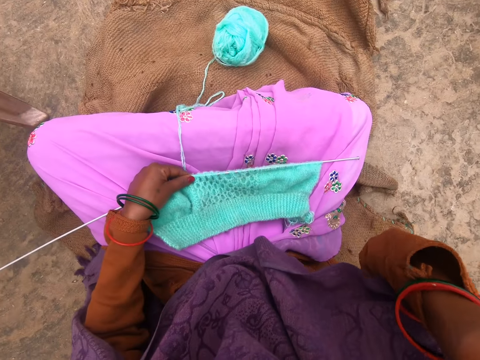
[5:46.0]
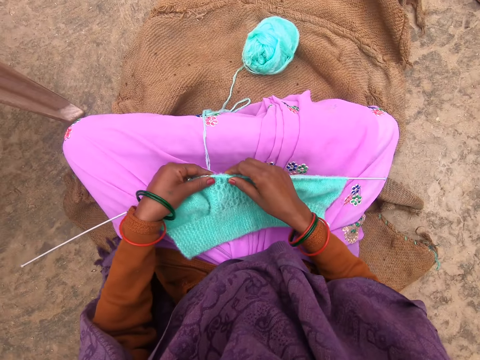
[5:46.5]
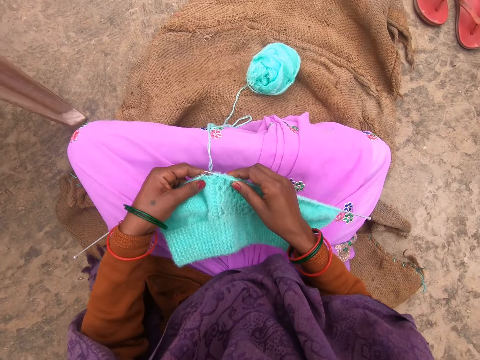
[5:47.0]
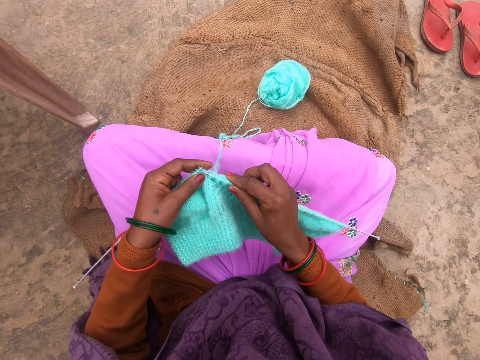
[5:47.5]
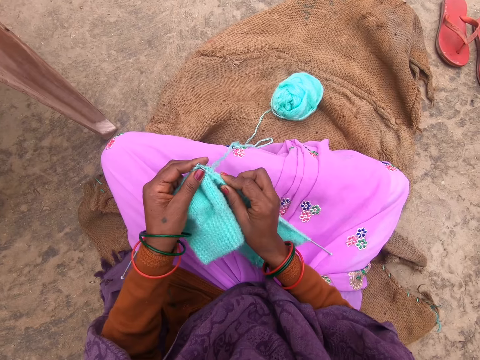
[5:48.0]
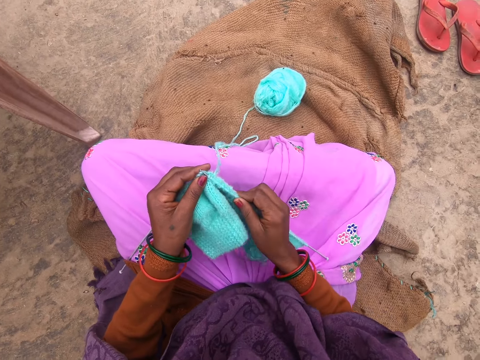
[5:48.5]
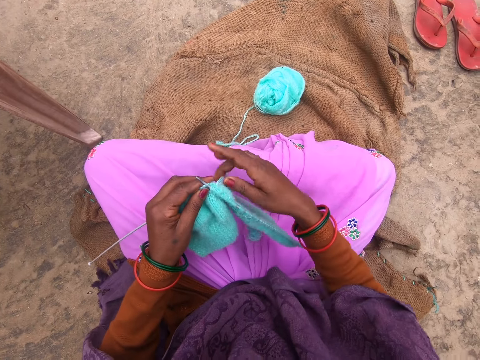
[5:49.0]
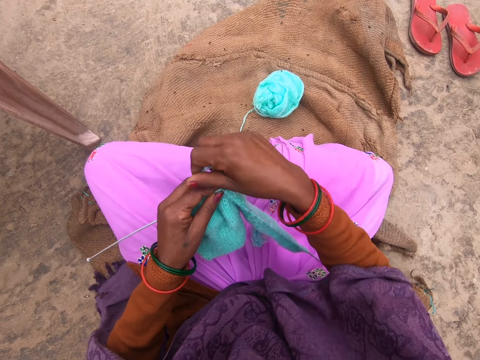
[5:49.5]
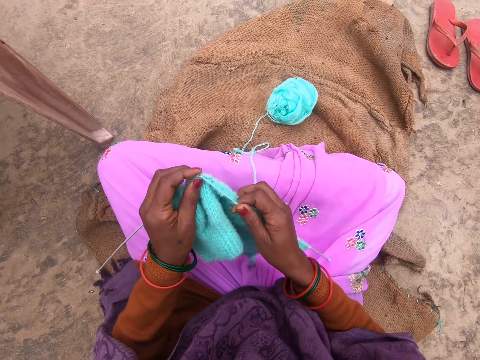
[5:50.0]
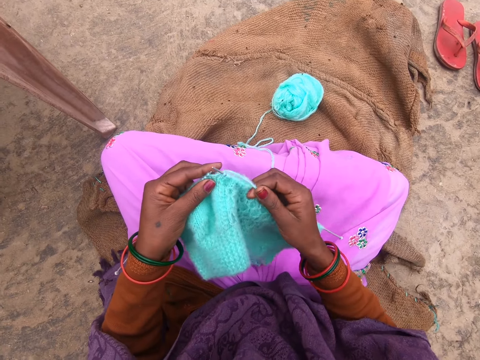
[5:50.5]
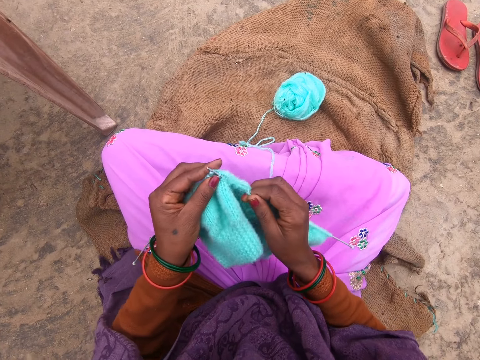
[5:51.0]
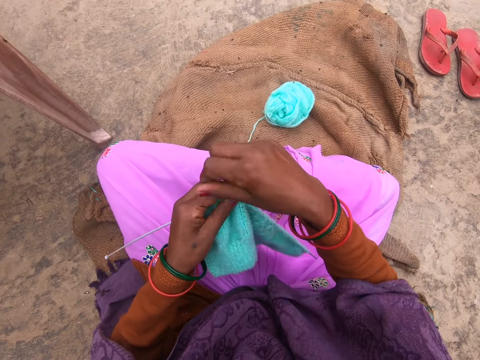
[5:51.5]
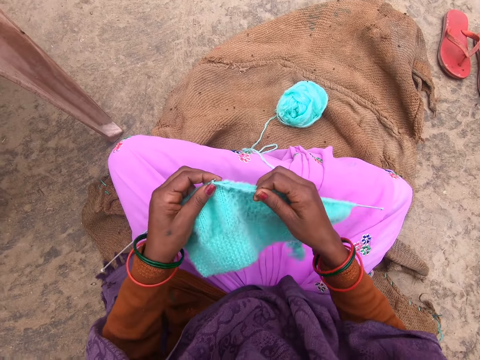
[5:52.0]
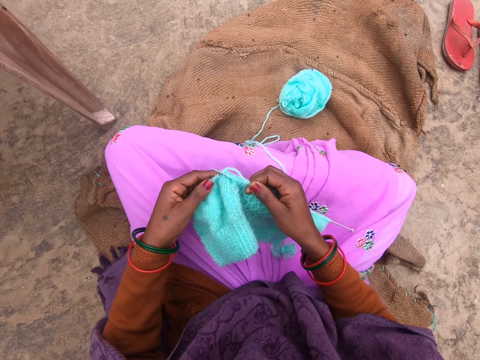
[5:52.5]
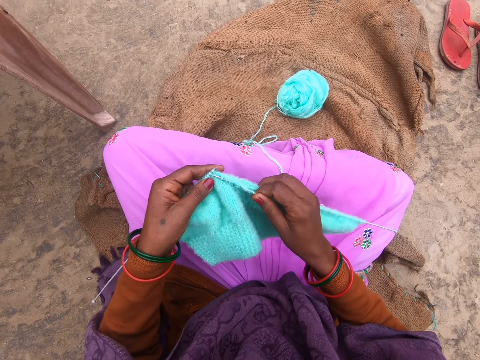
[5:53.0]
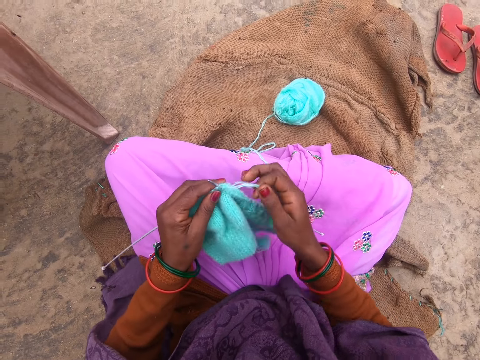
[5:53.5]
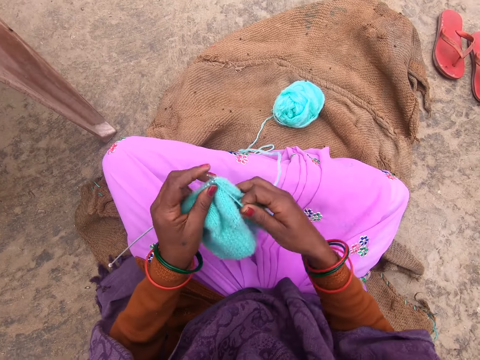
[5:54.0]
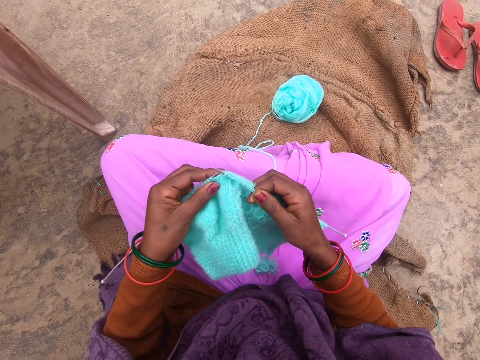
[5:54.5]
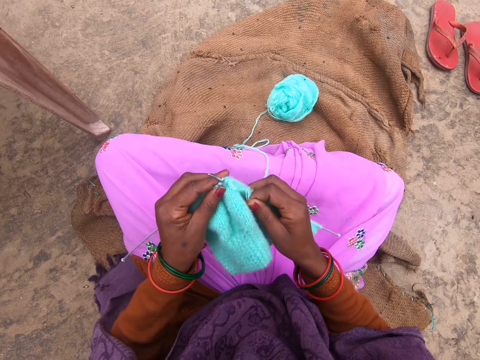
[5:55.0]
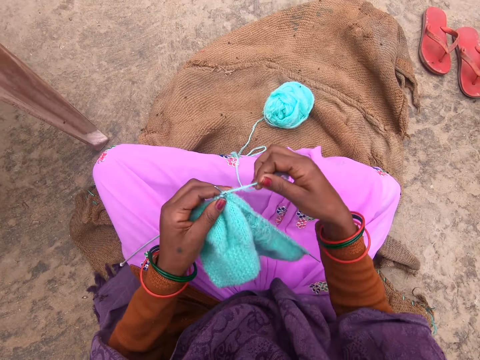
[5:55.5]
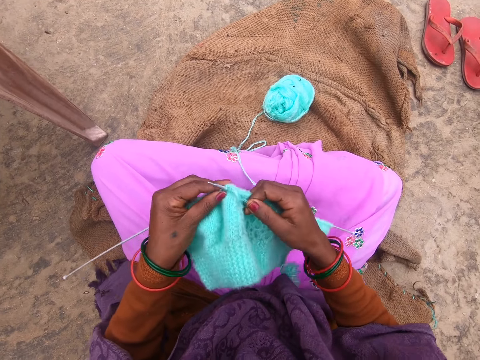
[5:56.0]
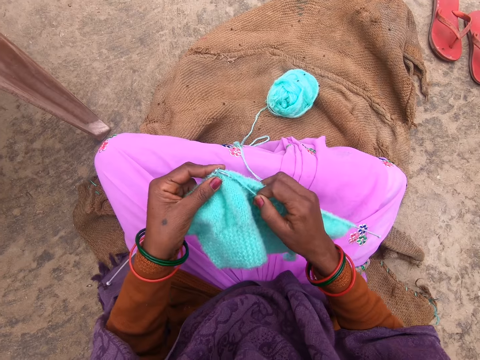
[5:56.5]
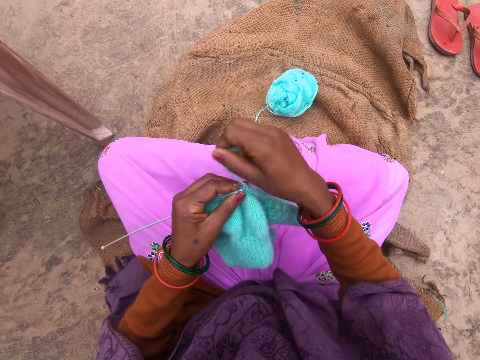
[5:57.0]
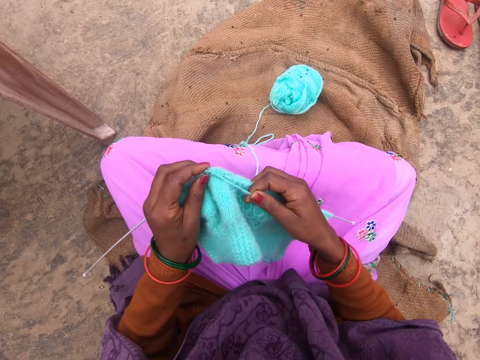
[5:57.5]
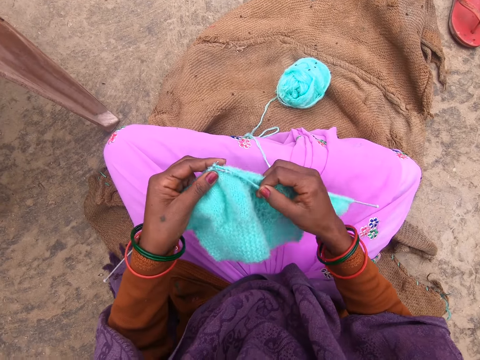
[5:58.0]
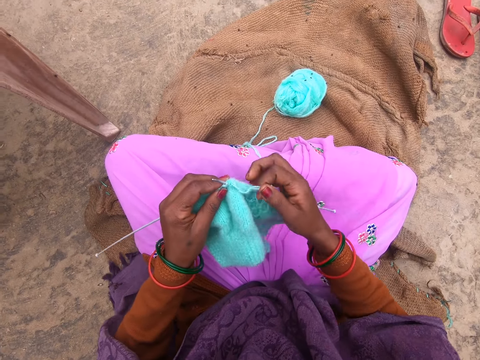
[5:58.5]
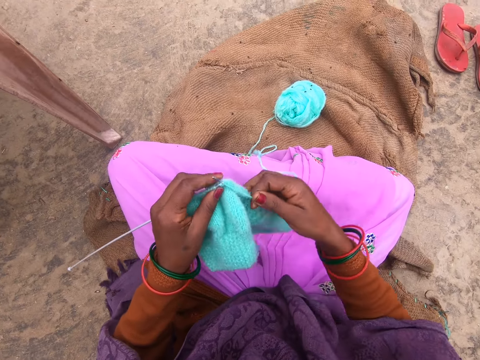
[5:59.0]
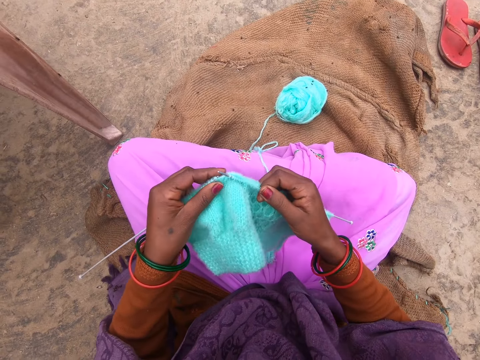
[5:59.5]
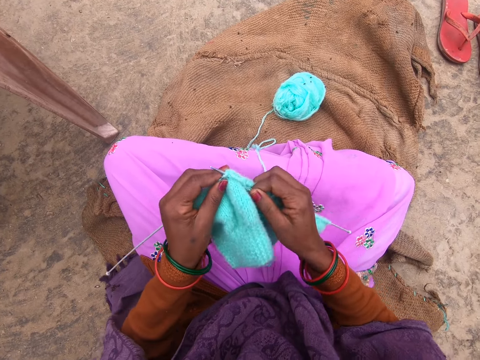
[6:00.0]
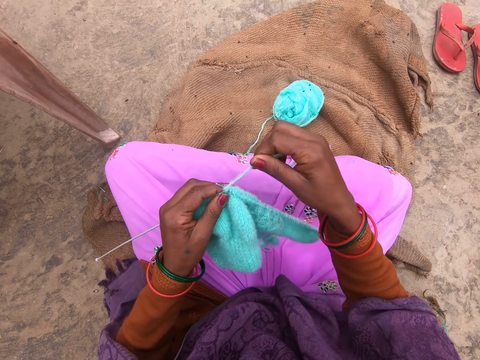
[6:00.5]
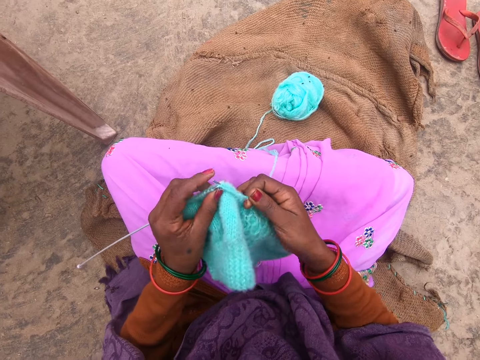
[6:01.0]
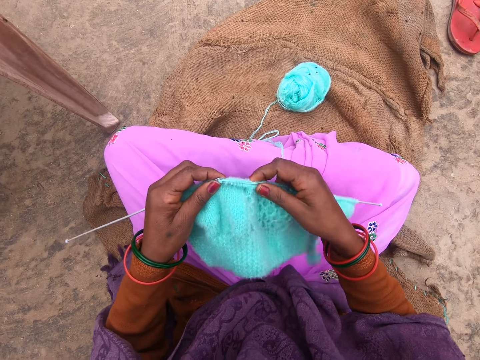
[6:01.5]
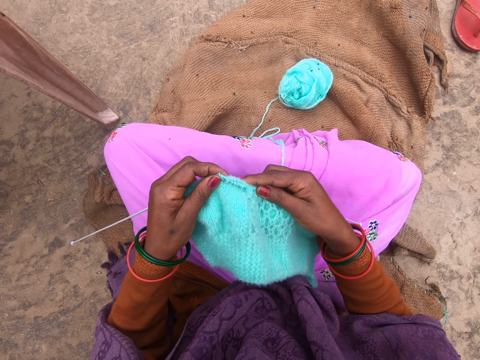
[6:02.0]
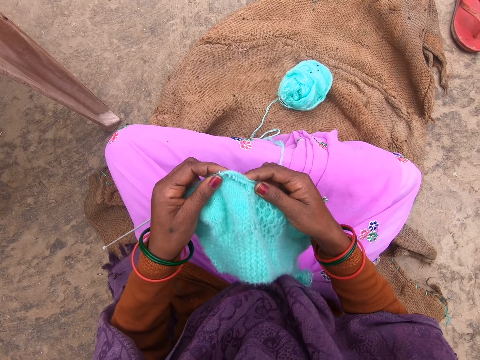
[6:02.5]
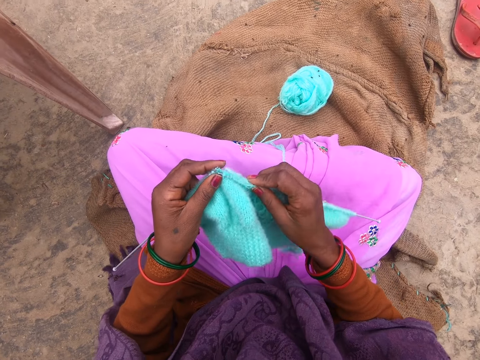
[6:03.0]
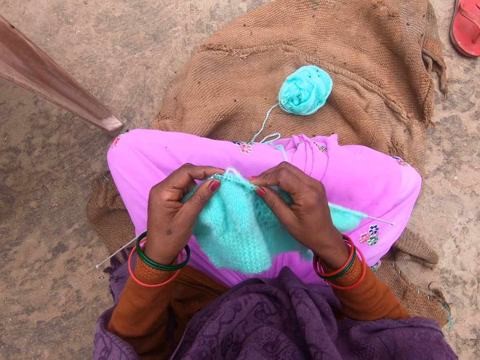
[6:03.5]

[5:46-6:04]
The camera wearer picks up the fabric from her legs. She knits the fabric with straight needles. She rolls the yarn around a knitting needle. She knits the fabric with the knitting needles. She rolls the yarn around the knitting needle. She knits the fabric with the knitting needles. She rolls the yarn around the knitting needle. She knits the fabric with the knitting needles. She rolls the yarn around the knitting needle. She knits the fabric with the knitting needles. She rolls the yarn around the knitting needle. She knits the fabric with the knitting needles. She rolls the yarn around the knitting needle. She knits the fabric with the knitting needles. She rolls the yarn around the knitting needle. She knits the fabric with the knitting needles.

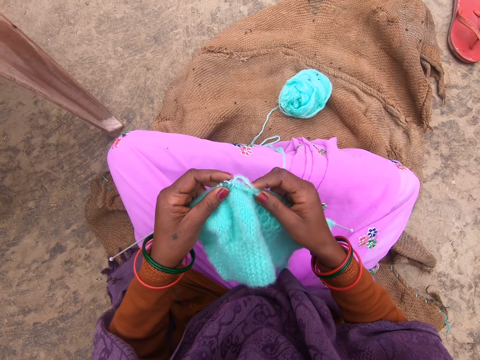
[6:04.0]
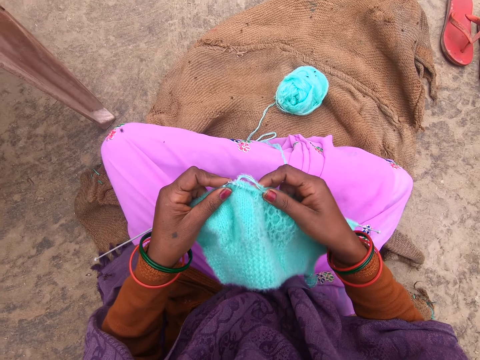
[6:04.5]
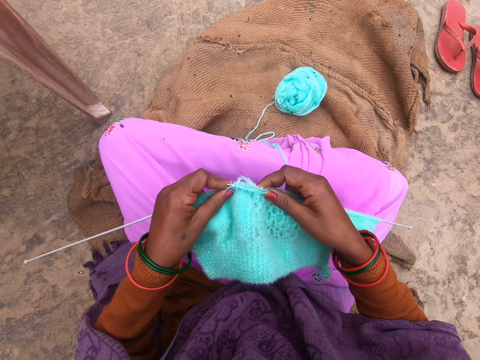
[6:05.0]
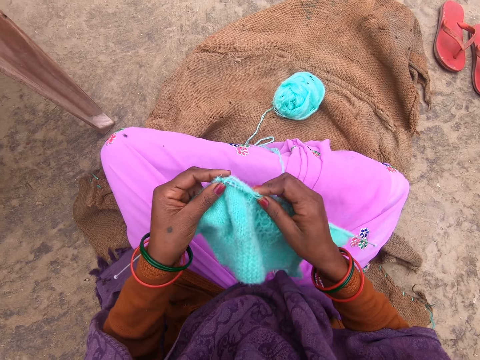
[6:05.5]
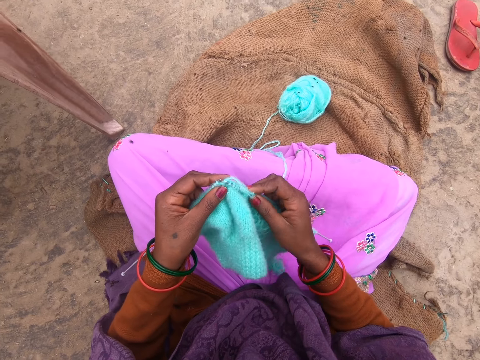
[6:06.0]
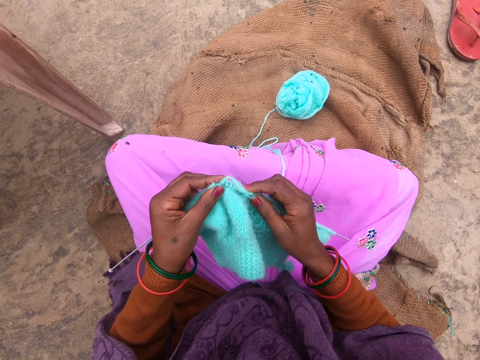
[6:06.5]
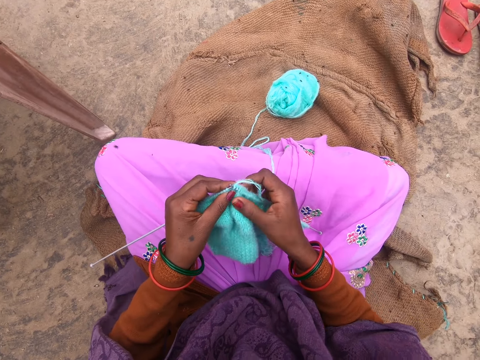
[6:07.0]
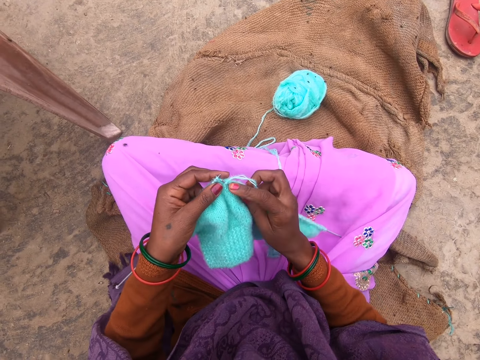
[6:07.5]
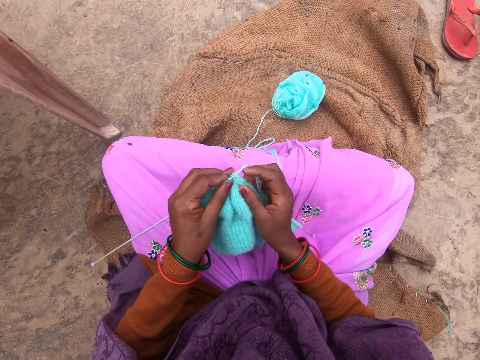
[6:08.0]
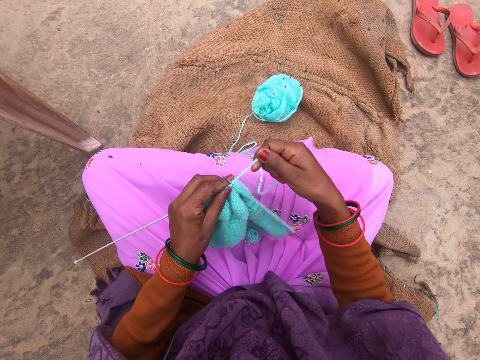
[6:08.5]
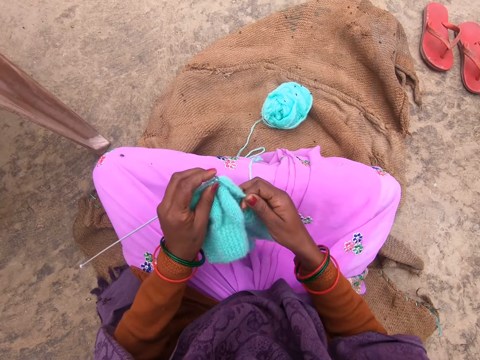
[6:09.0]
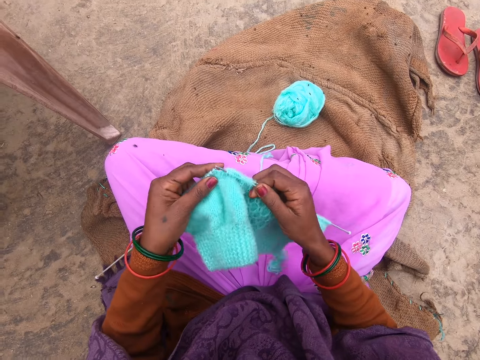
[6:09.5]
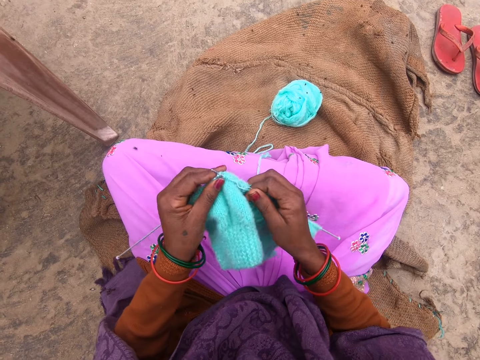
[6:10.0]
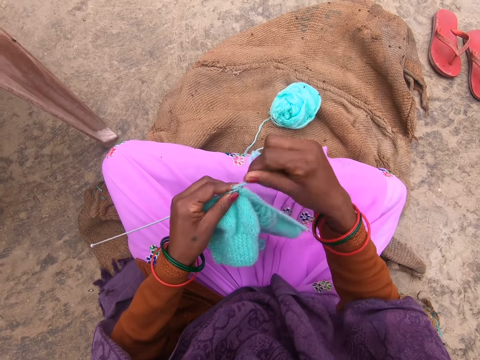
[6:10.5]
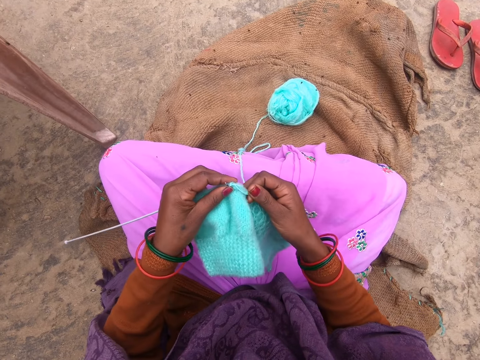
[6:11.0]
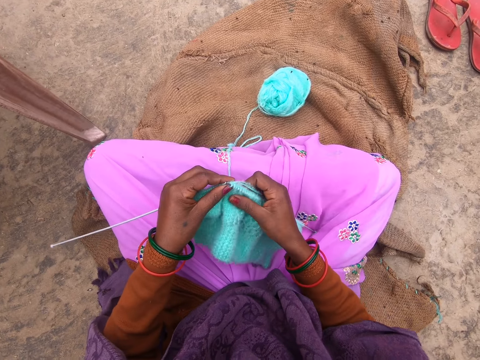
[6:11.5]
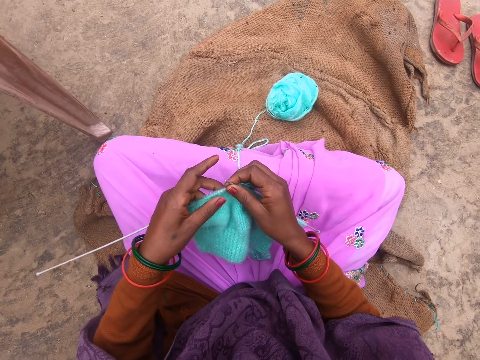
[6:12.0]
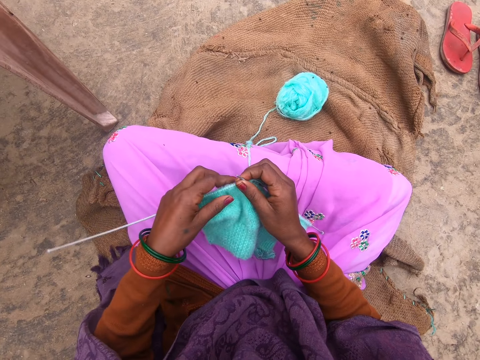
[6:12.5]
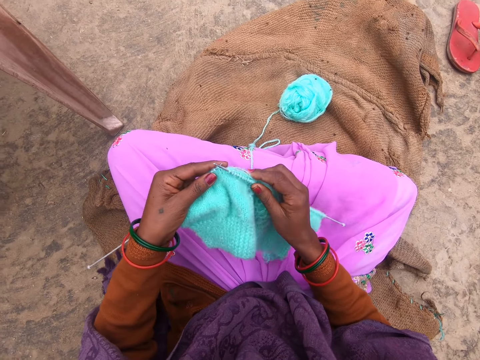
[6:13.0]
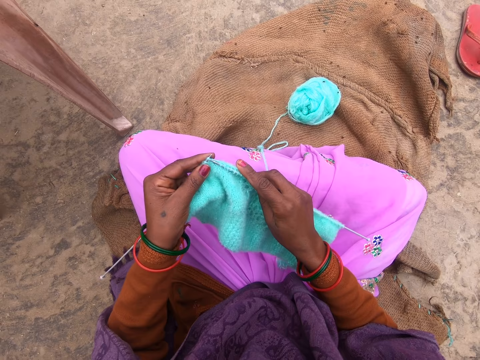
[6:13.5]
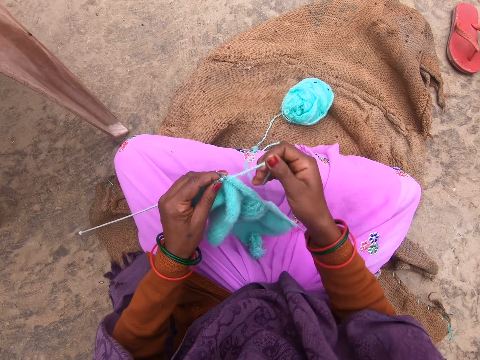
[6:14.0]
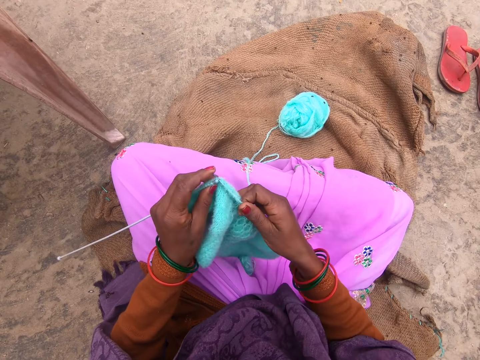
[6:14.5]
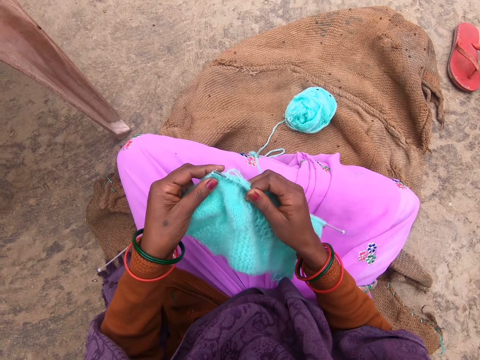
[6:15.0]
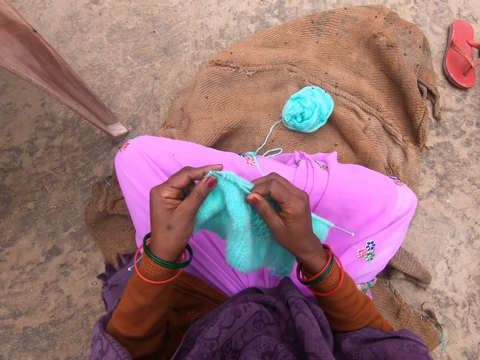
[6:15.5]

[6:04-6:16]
The camera wearer rolls the yarn around a knitting needle. They knit the fabric with the knitting needles. They roll the yarn around the knitting needle. They knit the fabric with the knitting needles. They adjust the fabric. They knit the fabric with the knitting needles. They roll the yarn around the knitting needle. They knit the fabric with the knitting needles.
